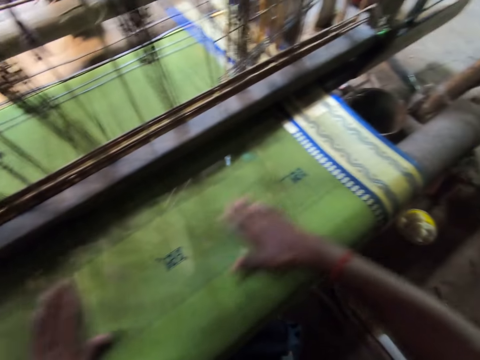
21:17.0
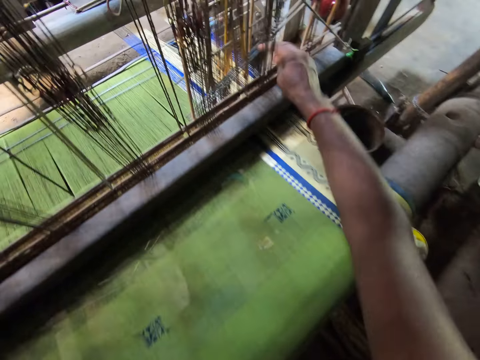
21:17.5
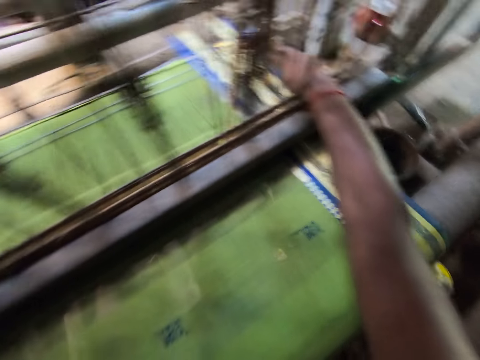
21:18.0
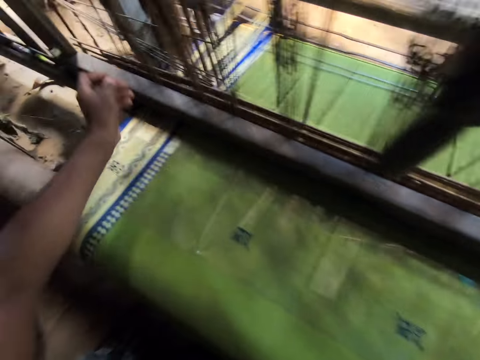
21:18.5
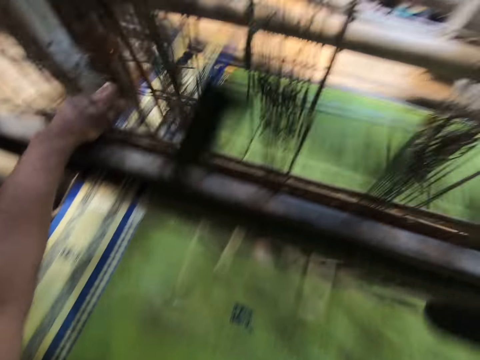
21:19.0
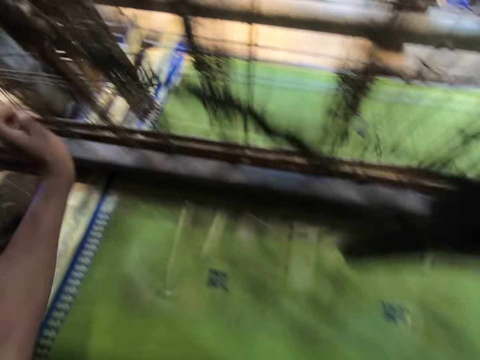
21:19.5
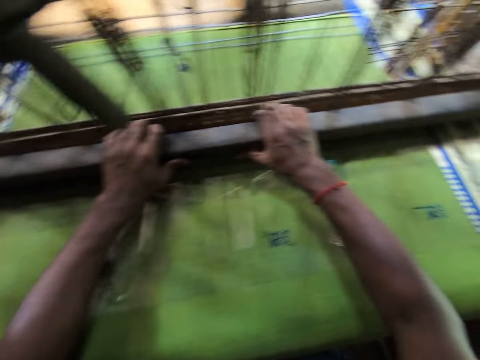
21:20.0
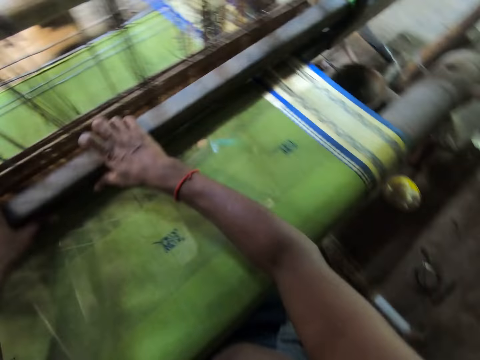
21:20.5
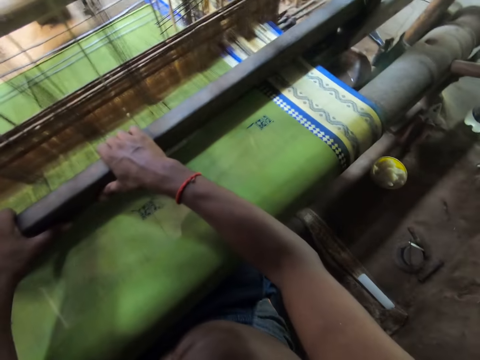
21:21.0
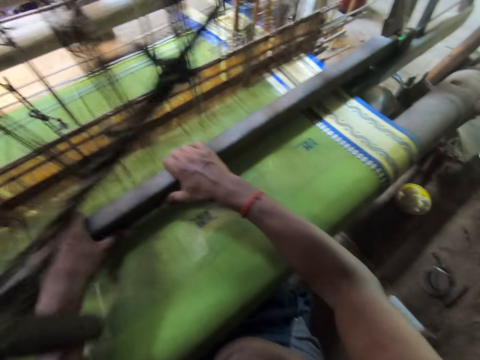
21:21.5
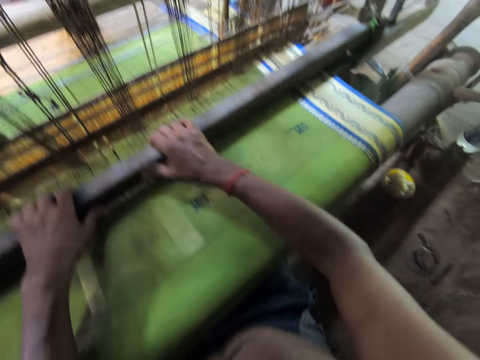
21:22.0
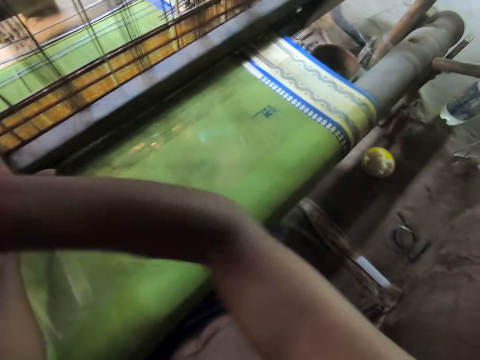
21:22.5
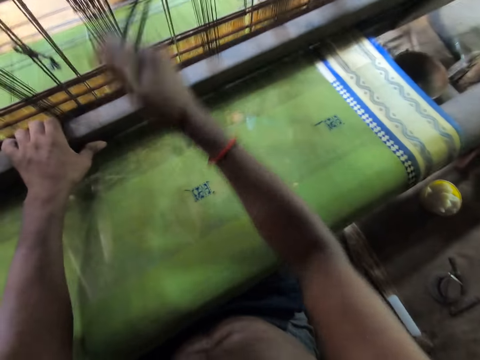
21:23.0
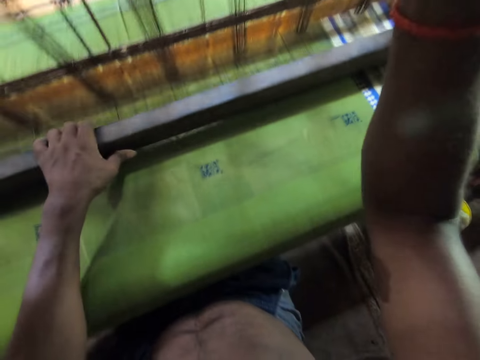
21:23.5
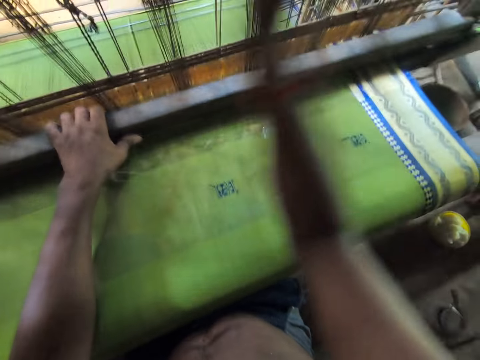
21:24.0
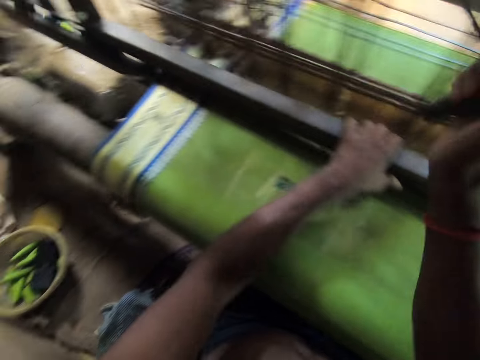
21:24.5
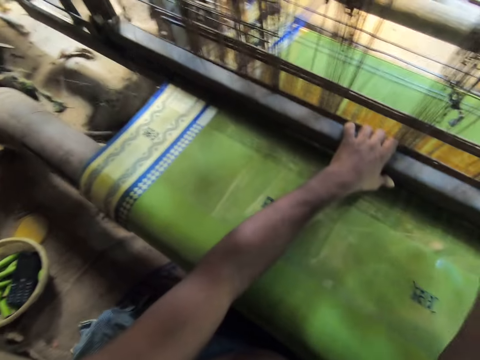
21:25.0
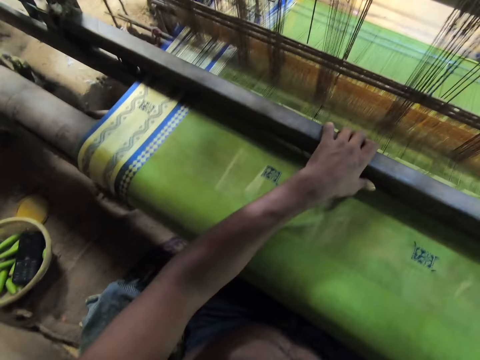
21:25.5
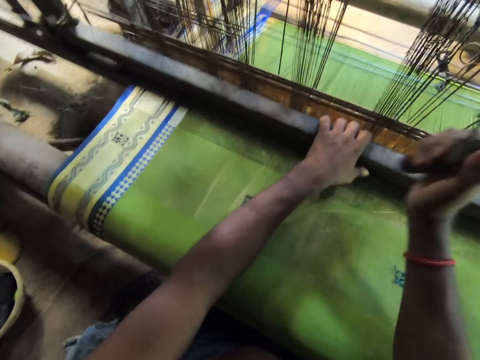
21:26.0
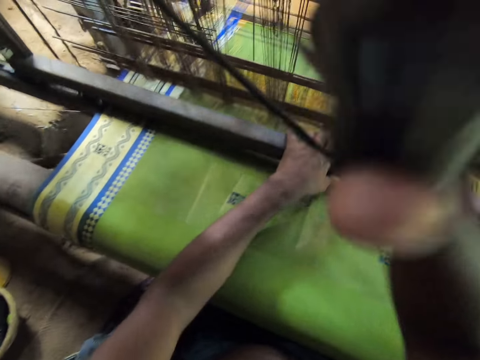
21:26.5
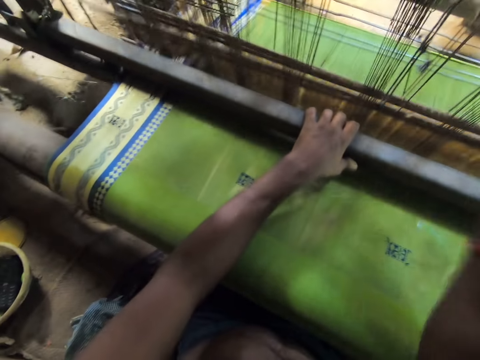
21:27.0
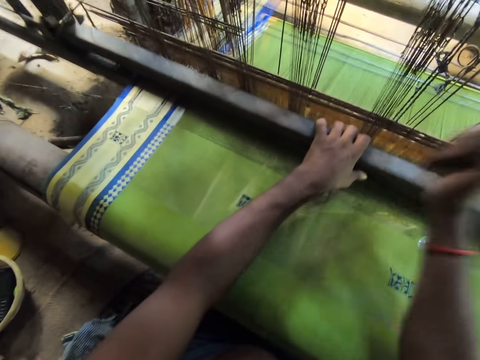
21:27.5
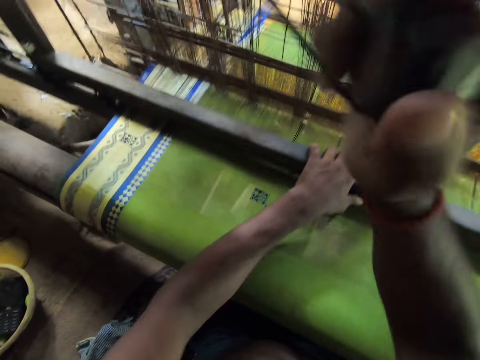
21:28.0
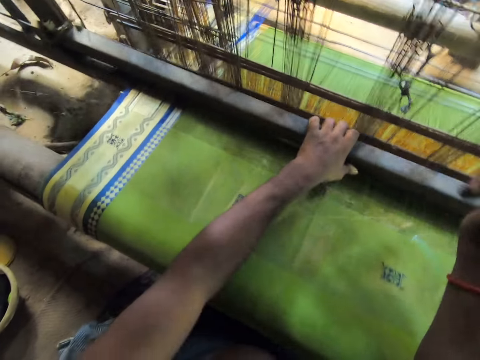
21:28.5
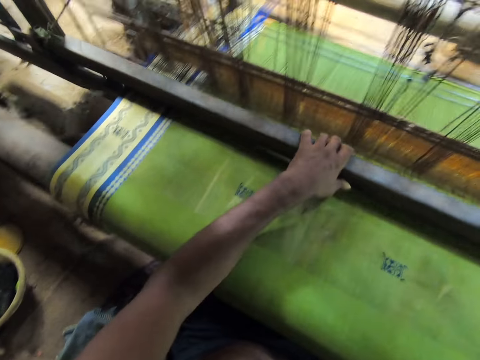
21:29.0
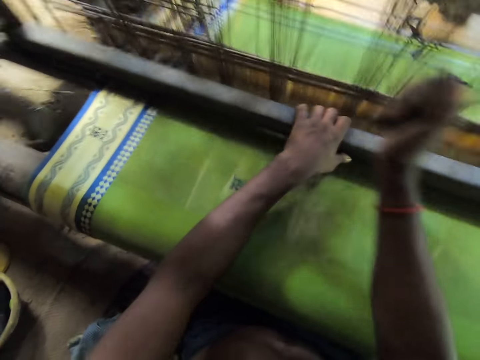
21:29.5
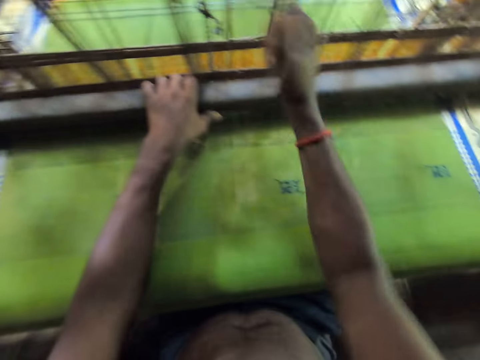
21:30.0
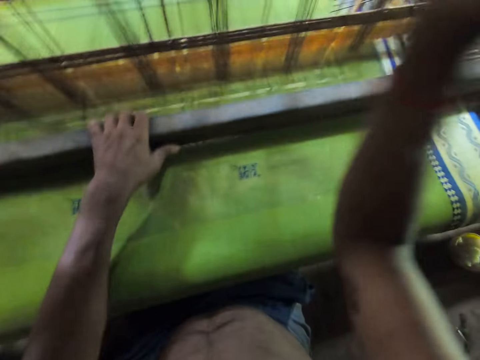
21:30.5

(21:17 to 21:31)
The camera wearer operates the loom with both hands. They adjust the machine. They sew the cloth with the machine.

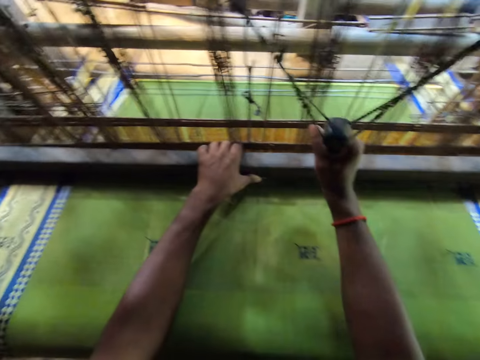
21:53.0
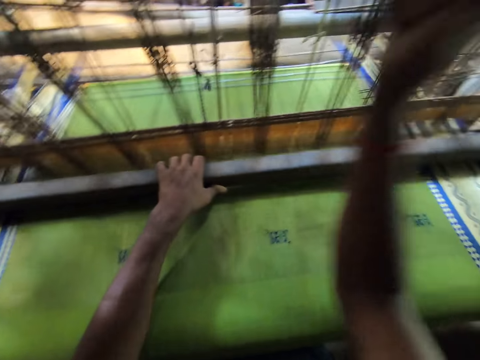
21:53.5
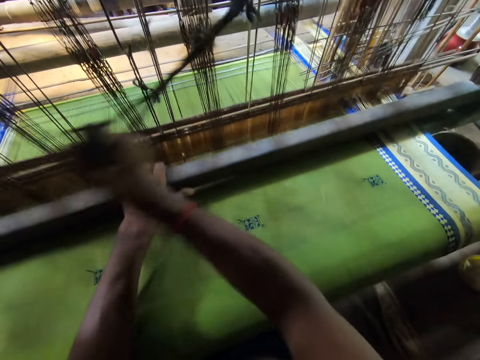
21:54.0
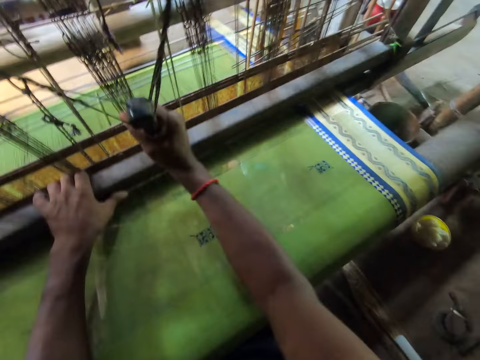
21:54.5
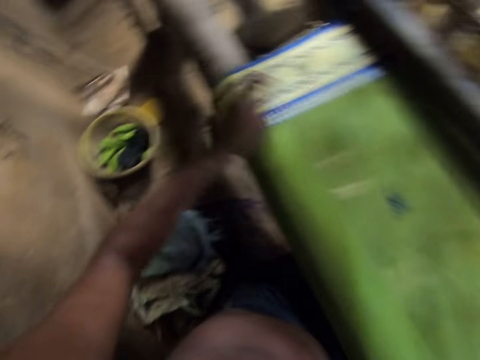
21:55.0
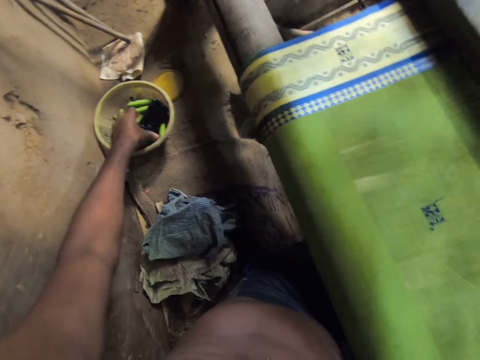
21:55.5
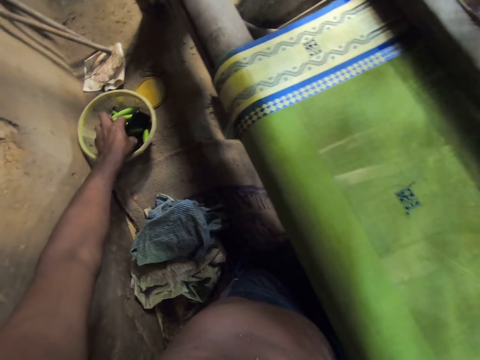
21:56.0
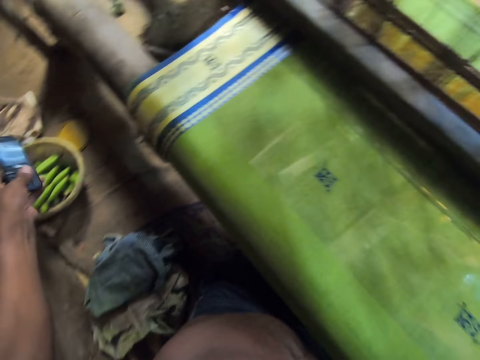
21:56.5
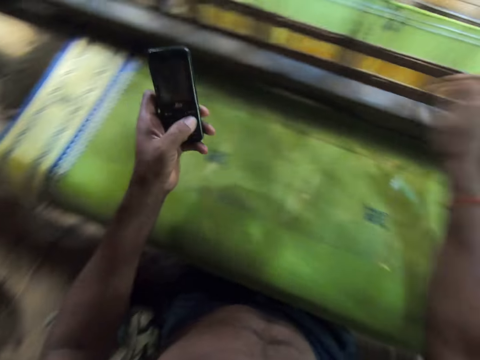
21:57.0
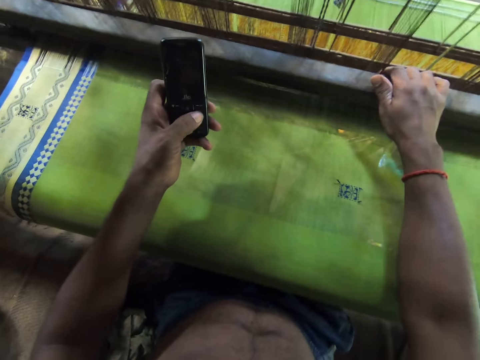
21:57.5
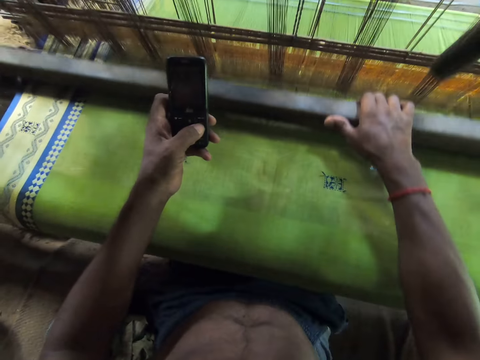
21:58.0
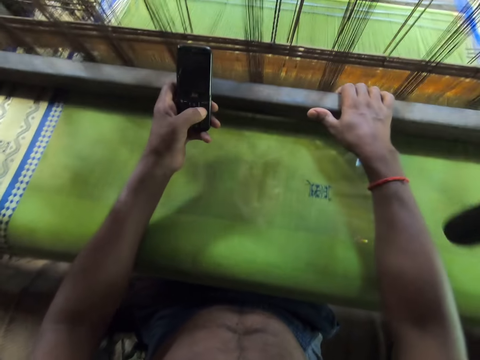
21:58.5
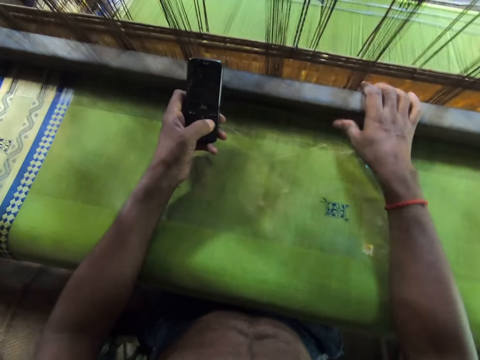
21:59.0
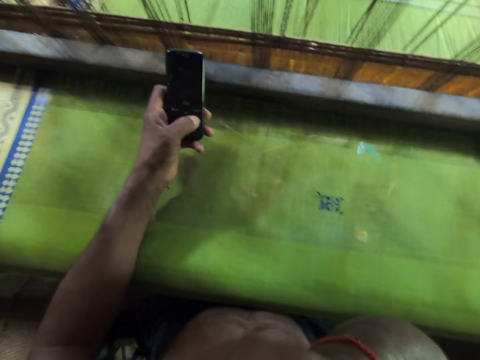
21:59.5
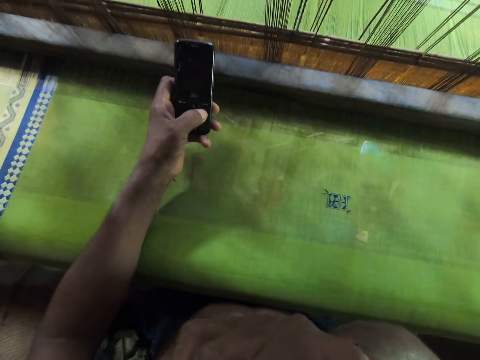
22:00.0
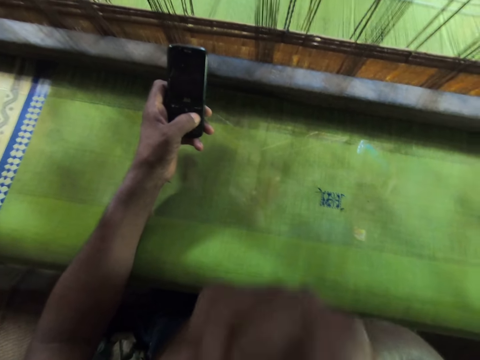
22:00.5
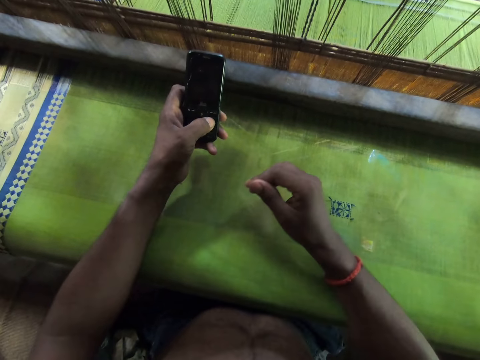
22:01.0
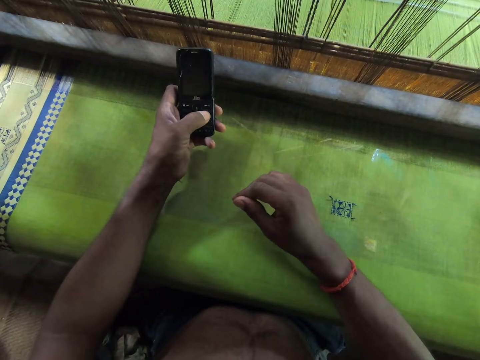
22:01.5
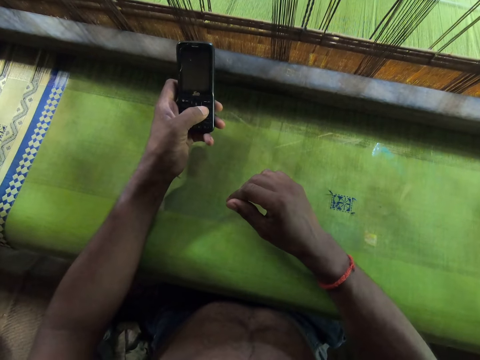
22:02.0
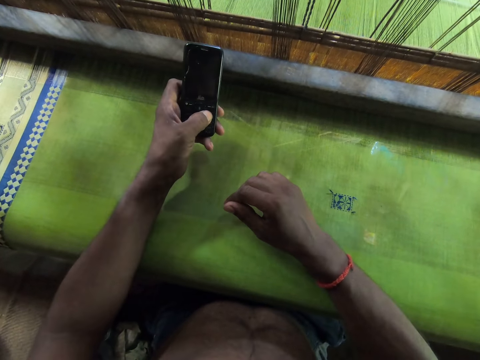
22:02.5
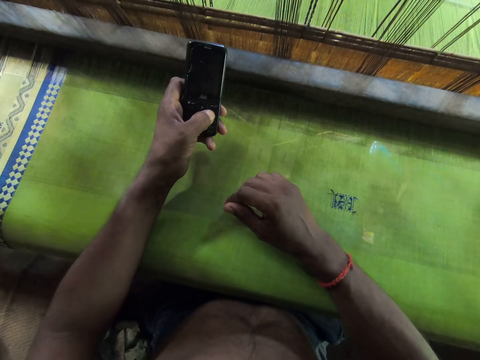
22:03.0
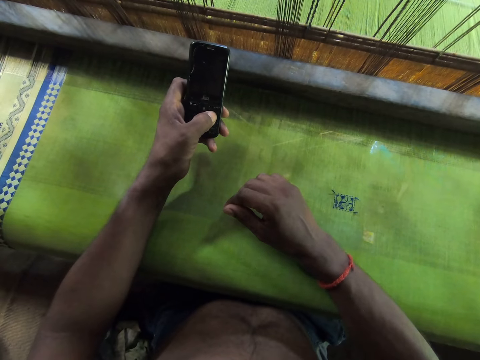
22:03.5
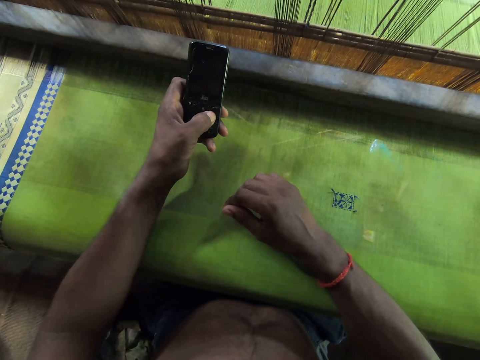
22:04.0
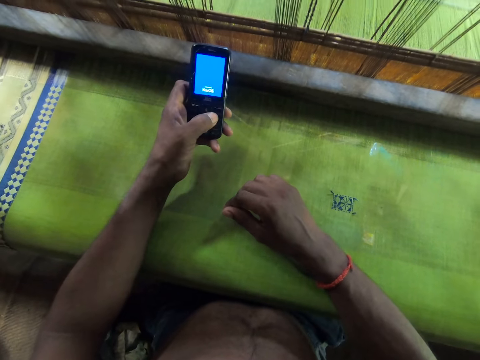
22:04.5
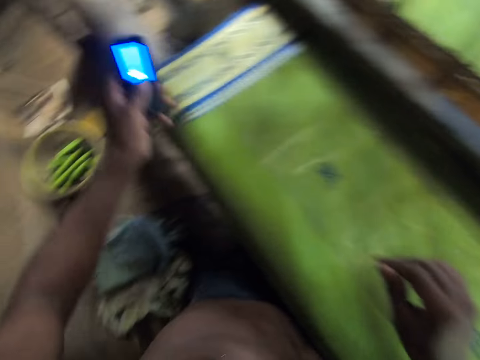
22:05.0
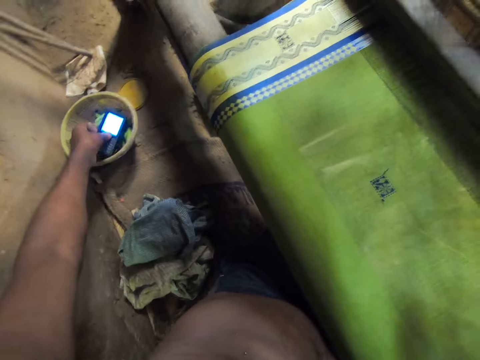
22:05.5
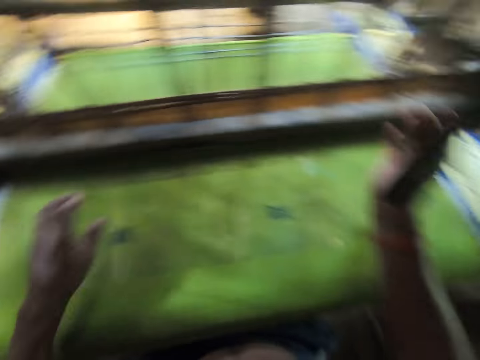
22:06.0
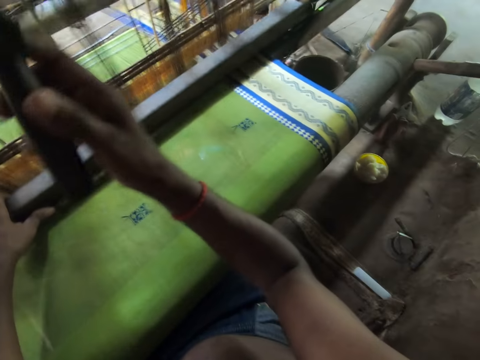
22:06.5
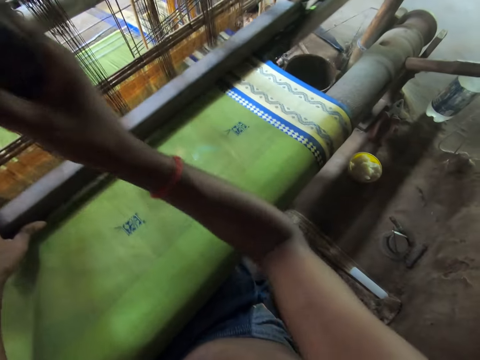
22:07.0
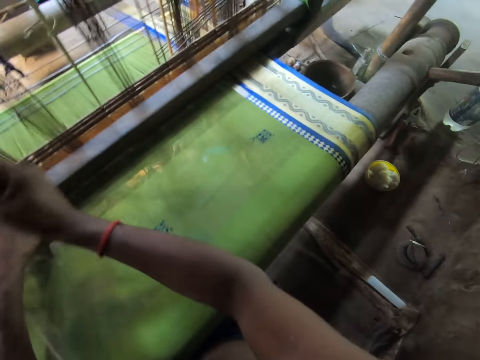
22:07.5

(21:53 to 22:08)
The camera wearer picks a phone from a bucket on the floor with his left hand. He operates the phone with his left hand. He looks at the phone. He drops the phone into the bucket on the floor with his left hand. He presses the phone. He operates the loom with both hands.
